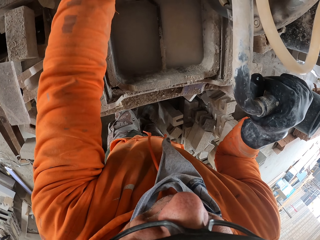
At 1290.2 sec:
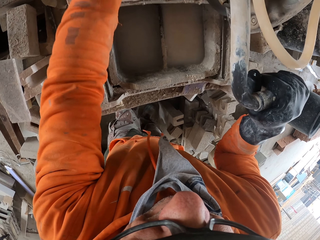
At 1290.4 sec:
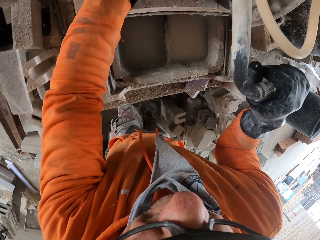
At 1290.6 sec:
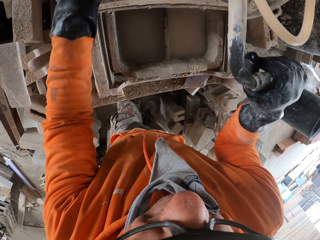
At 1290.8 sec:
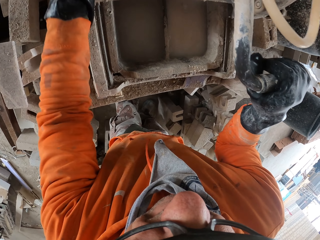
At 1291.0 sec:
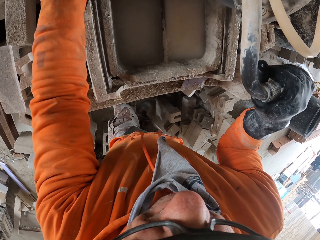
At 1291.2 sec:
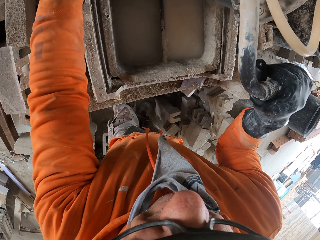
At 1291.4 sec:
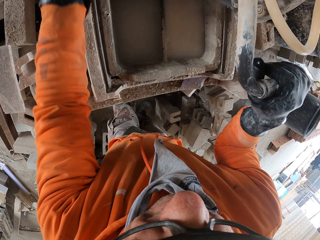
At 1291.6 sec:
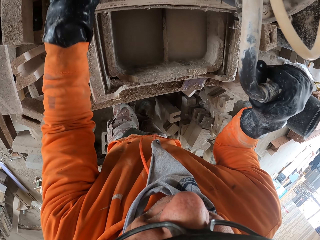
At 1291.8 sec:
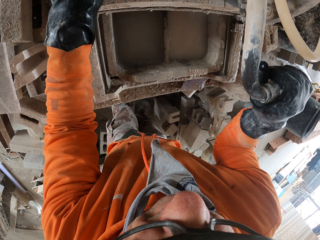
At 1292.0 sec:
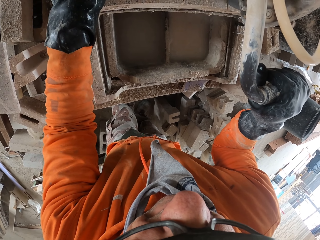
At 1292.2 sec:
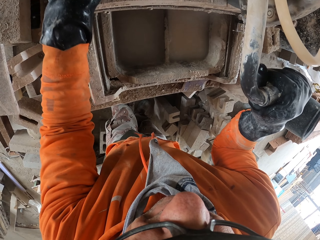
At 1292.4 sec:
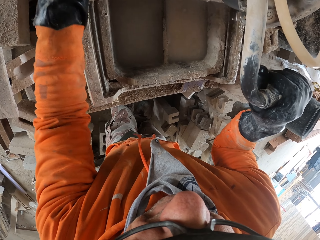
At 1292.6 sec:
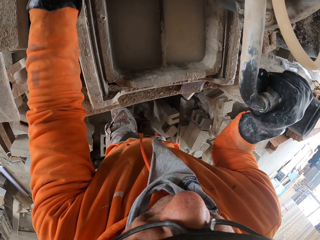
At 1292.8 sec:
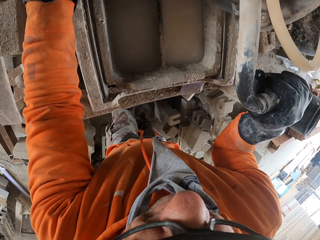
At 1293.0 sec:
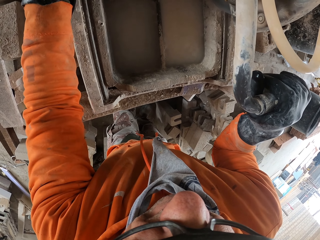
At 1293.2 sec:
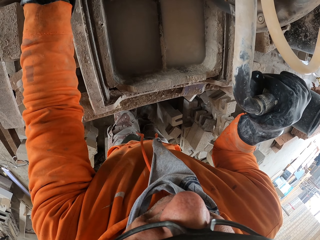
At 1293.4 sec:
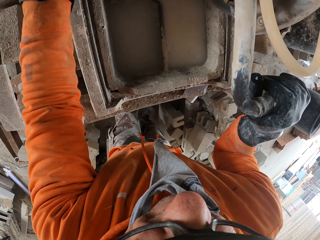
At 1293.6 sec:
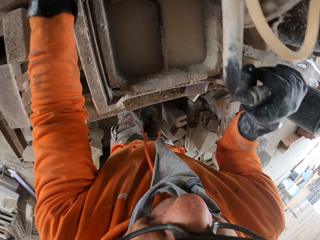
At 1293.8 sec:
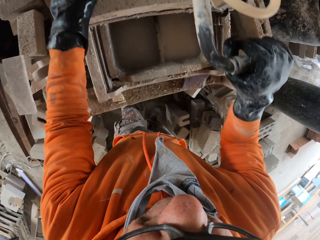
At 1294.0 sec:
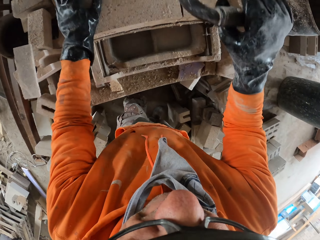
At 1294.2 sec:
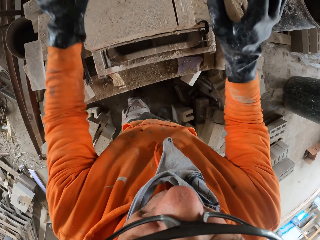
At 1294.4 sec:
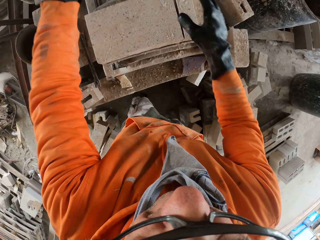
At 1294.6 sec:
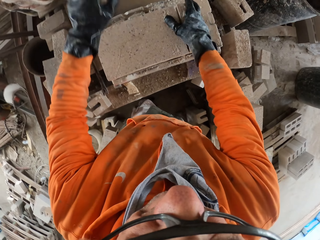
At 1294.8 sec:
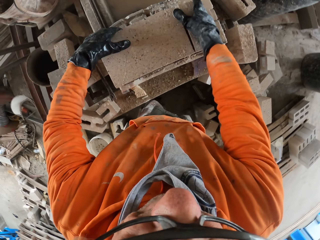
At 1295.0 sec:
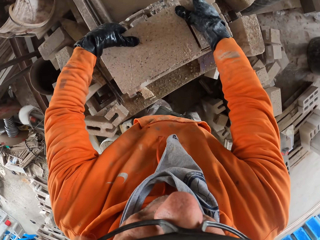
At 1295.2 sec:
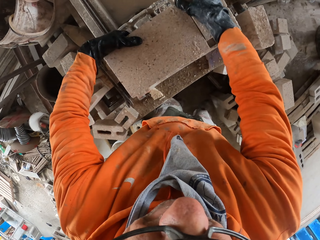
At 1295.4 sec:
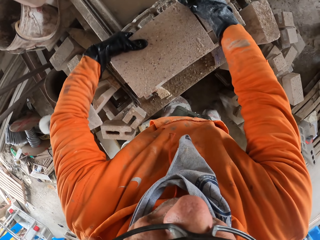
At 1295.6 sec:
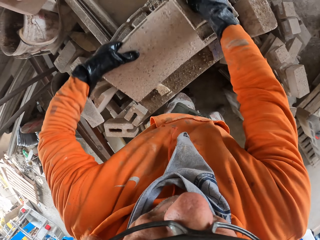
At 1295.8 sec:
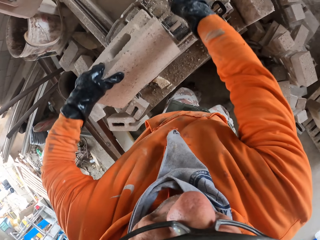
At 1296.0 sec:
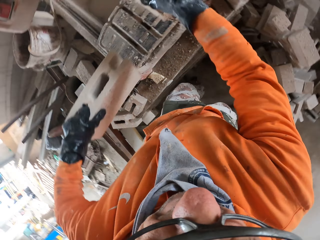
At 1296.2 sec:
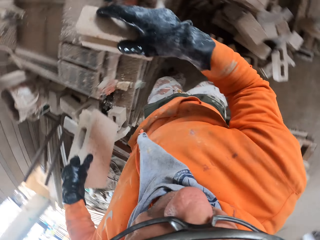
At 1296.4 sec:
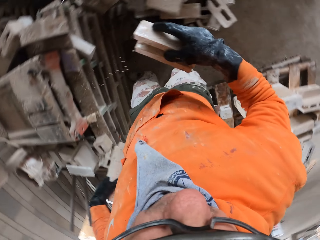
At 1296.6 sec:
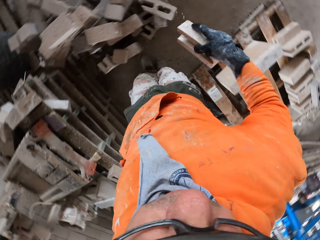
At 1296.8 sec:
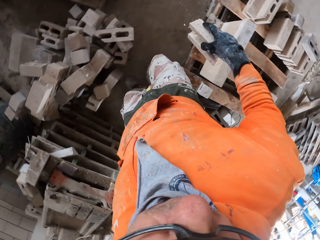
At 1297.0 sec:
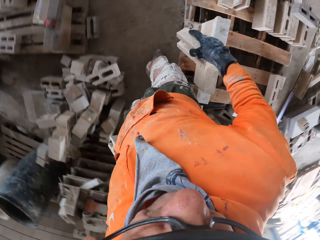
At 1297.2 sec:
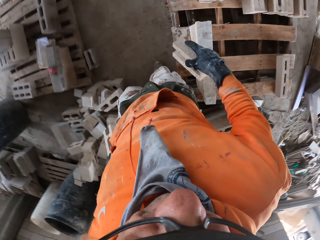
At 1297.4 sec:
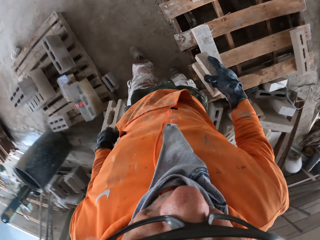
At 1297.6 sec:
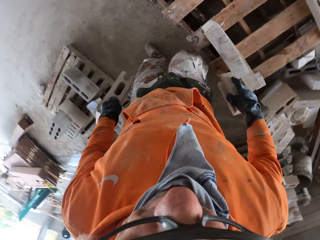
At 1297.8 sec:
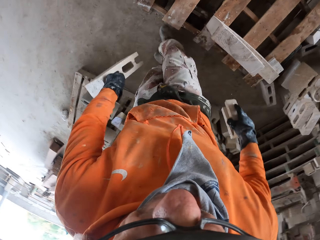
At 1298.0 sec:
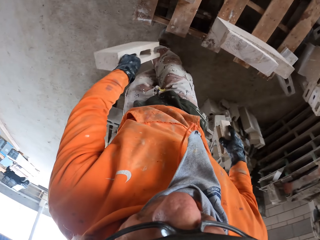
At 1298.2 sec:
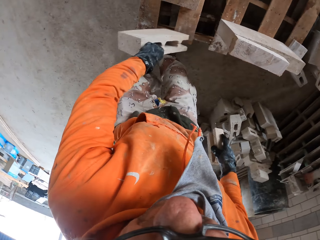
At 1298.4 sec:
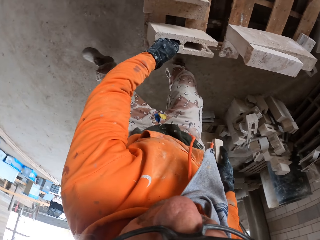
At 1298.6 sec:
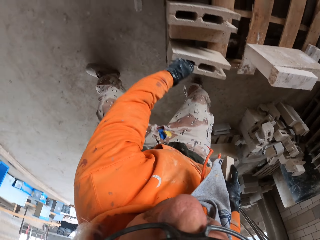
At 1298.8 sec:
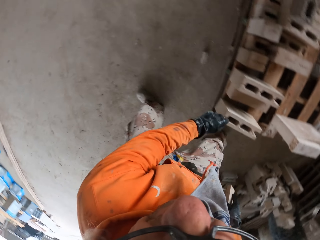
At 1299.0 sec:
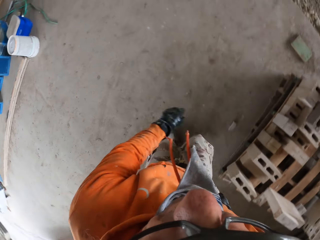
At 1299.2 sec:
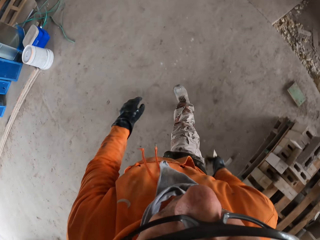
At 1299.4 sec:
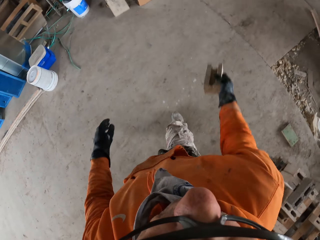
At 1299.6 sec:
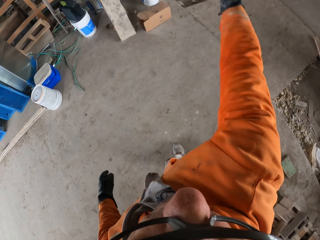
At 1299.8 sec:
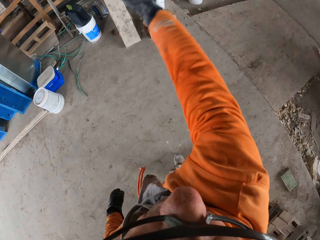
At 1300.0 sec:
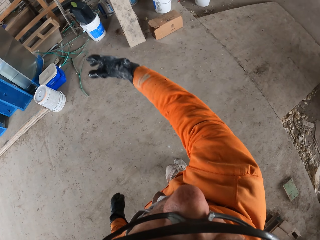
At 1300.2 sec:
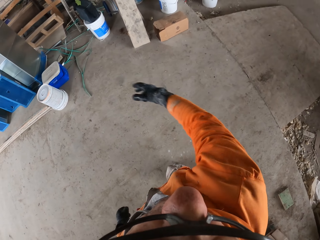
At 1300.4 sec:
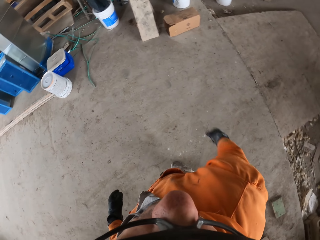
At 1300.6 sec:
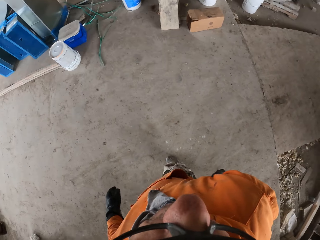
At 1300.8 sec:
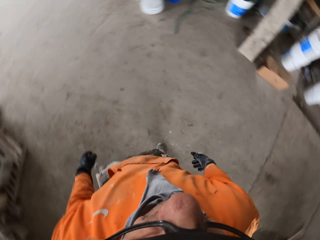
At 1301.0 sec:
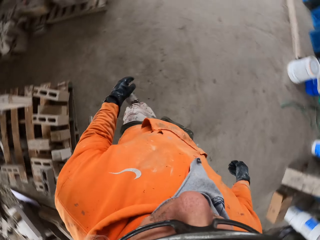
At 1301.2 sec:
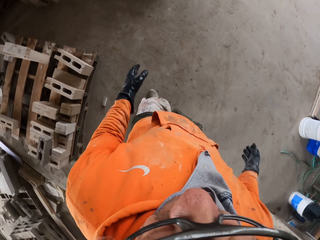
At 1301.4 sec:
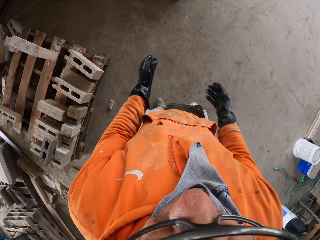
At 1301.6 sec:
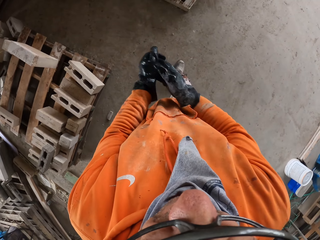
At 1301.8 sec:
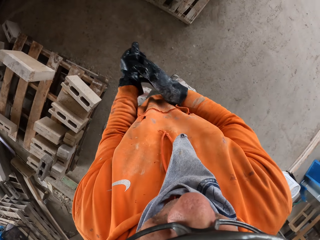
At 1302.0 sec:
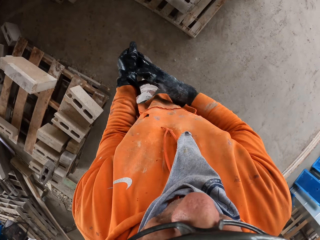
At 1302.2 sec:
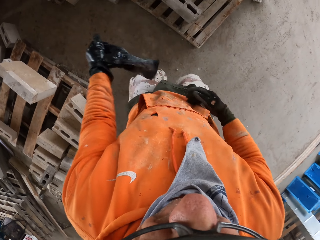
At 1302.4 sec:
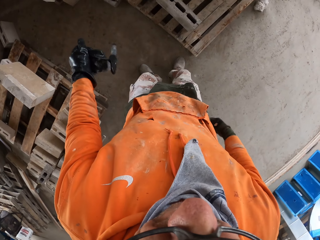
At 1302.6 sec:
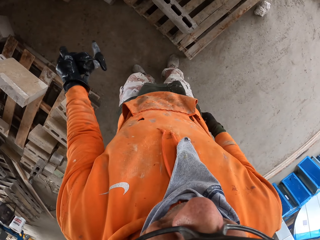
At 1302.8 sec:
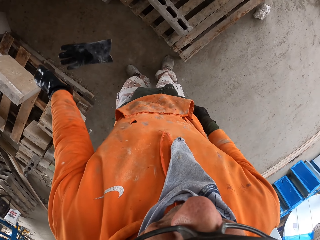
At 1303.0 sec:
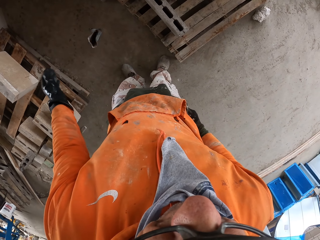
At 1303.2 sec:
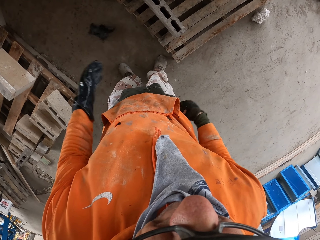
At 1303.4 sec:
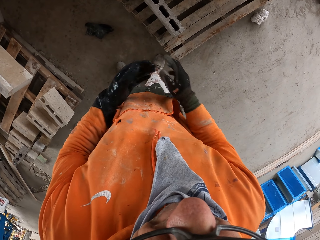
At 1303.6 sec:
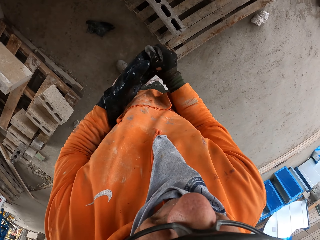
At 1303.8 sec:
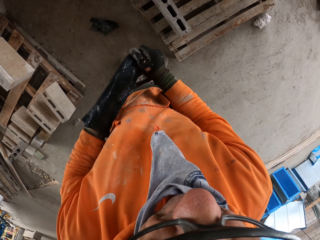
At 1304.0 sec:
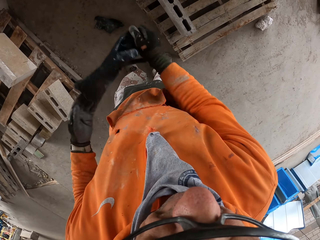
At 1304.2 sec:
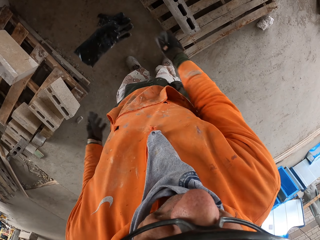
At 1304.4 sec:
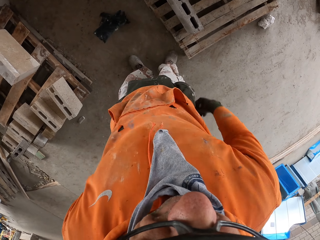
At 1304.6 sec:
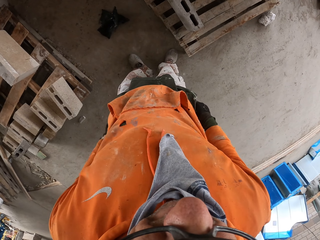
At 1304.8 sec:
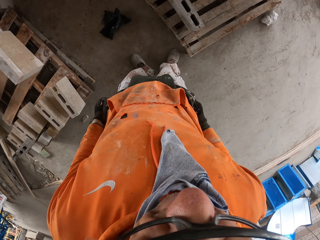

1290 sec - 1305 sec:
The camera wearer adjusts a block on a machine. They cut the block with the machine. They pick up blocks from the machine. They place the bricks on the floor. They walk around a garage. They put down the block on a rack. They walk around the garage. They throw down the block on the floor. They walk around the garage. They remove the gloves, and throw the gloves on the floor.

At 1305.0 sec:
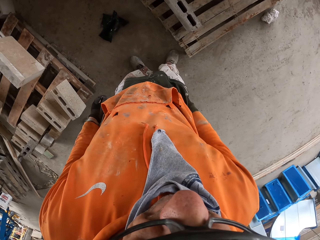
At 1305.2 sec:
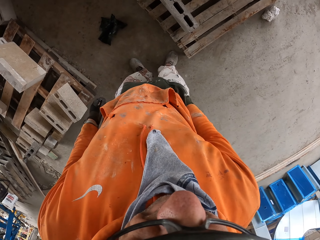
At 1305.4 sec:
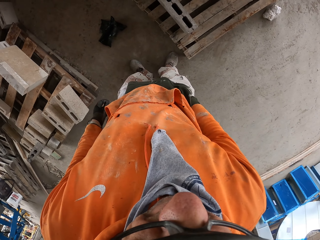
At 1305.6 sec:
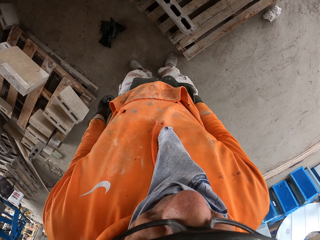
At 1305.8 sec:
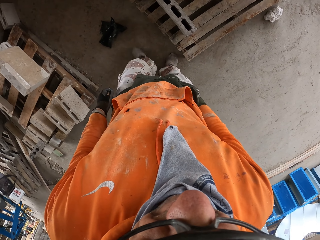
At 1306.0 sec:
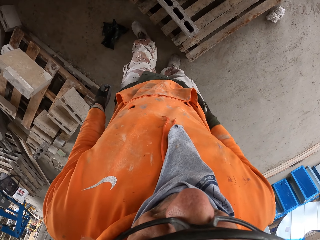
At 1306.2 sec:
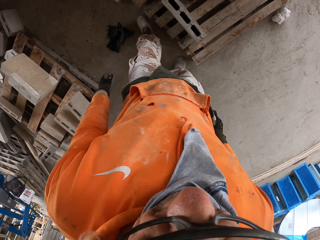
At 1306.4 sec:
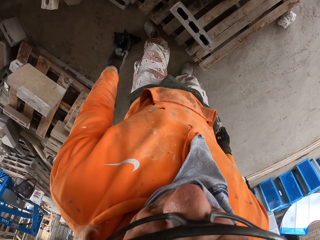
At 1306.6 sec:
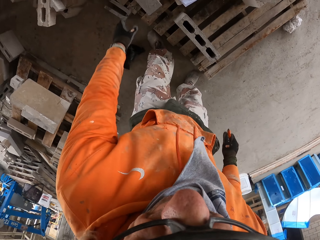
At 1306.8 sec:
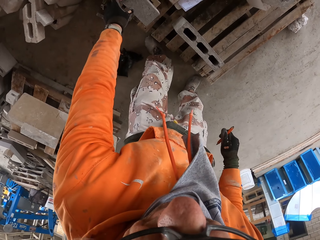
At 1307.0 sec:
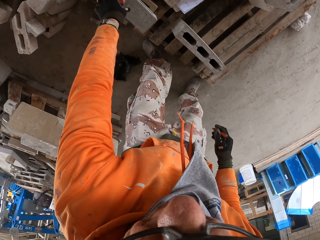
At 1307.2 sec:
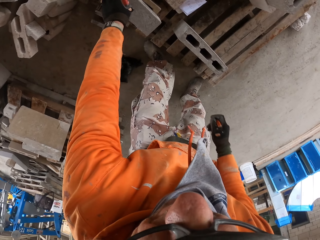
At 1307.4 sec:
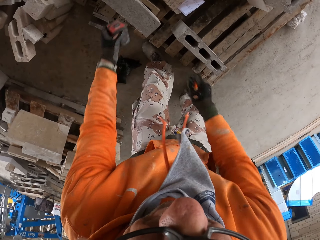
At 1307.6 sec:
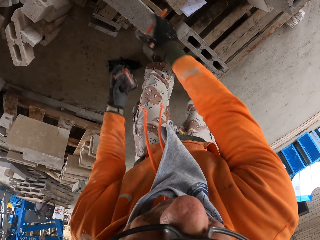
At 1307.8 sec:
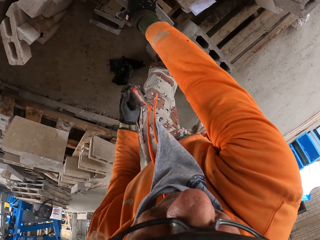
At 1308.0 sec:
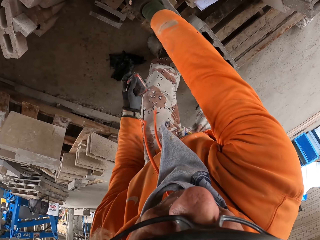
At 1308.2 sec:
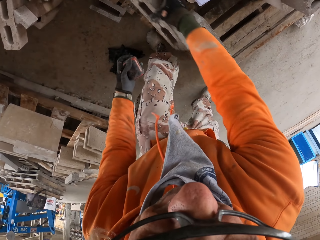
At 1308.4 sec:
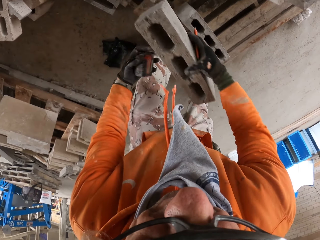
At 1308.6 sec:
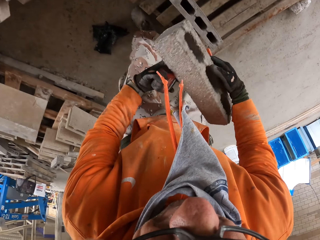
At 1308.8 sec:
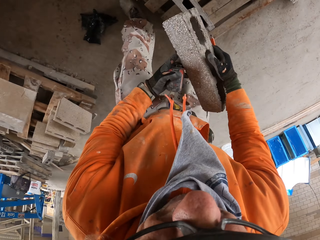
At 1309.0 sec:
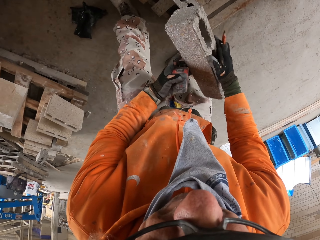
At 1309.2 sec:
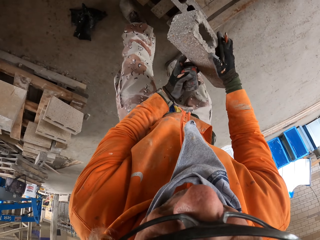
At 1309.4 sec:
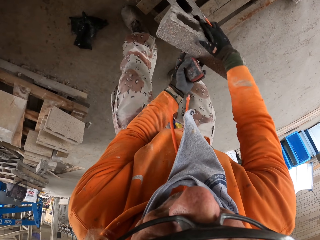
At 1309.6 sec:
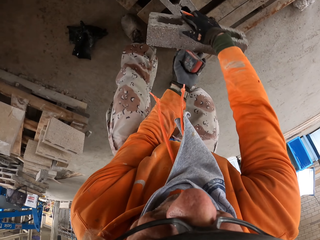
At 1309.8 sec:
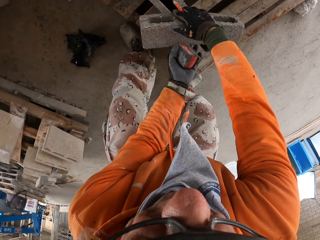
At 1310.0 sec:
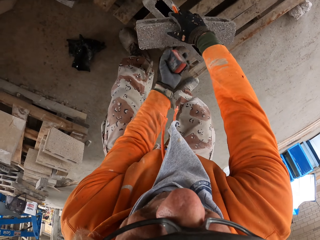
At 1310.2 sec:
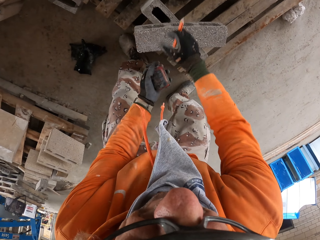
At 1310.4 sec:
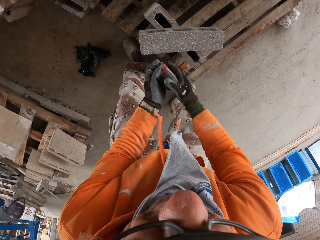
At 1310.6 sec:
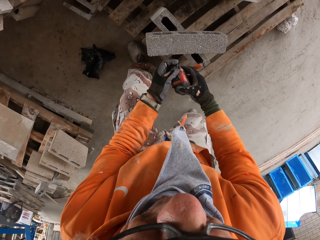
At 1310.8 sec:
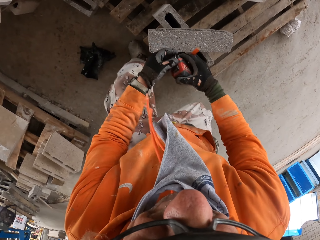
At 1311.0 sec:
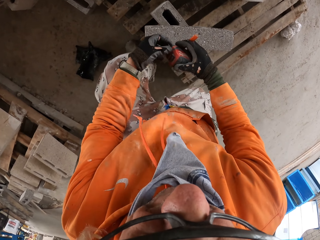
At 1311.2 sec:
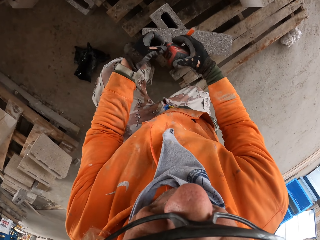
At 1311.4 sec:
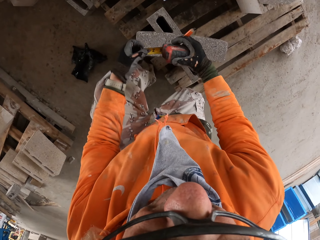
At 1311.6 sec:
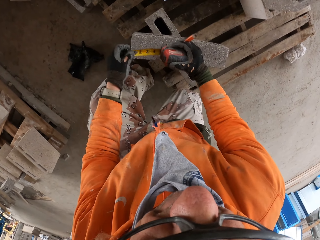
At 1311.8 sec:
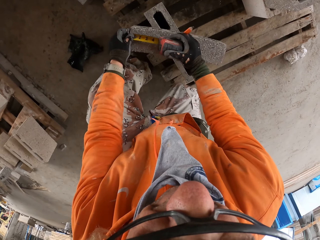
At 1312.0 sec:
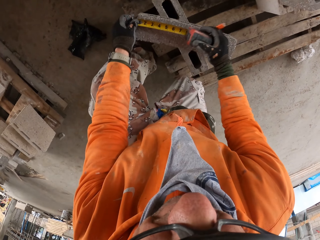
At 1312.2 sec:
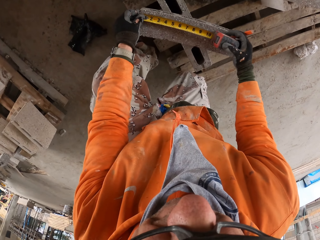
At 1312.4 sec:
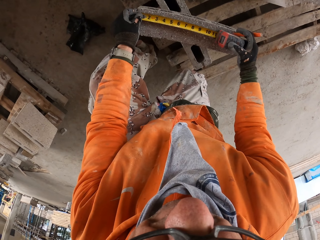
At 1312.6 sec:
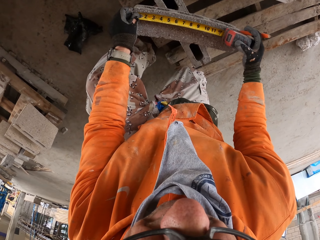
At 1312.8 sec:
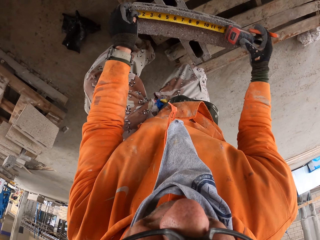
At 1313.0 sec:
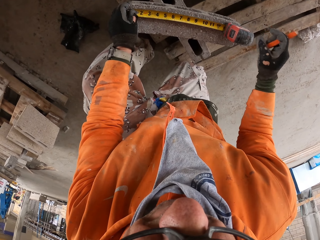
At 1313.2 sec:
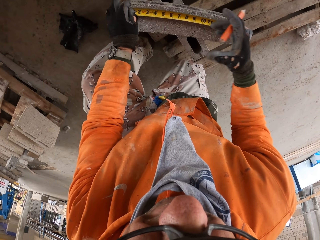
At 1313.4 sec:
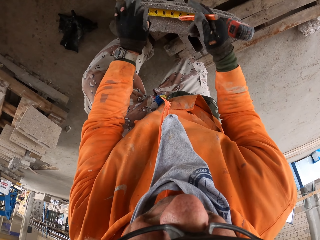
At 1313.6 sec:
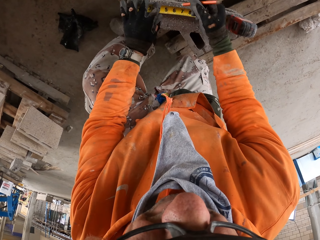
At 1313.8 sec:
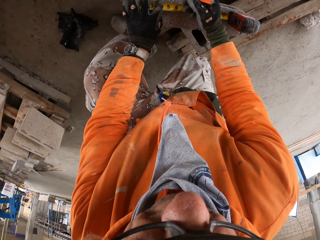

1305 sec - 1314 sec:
The camera wearer removes a pencil from his pocket. He picks up a tape measure. He picks up a block from a rack. He puts down the block on the rack. He measures the block with the tape measure.
